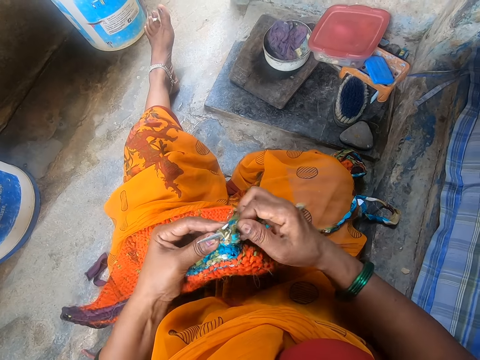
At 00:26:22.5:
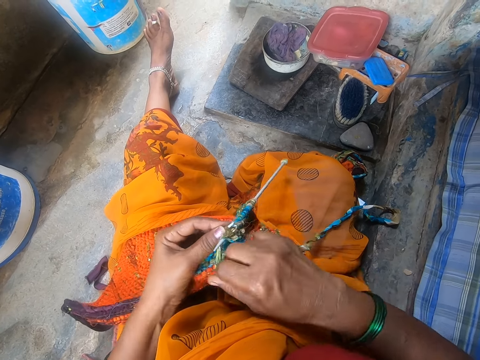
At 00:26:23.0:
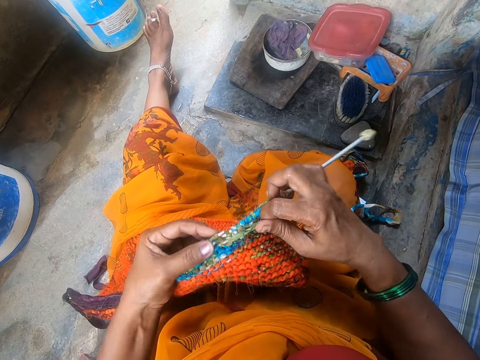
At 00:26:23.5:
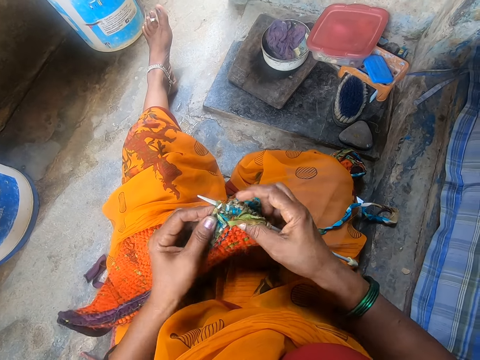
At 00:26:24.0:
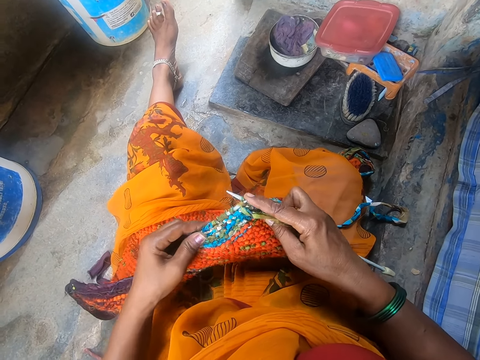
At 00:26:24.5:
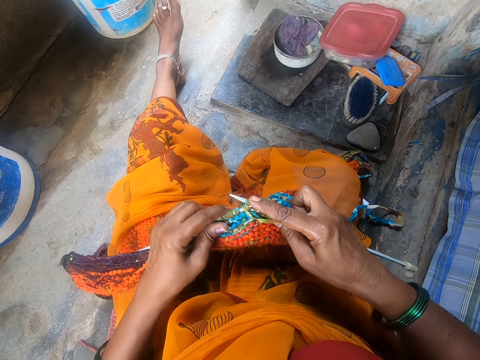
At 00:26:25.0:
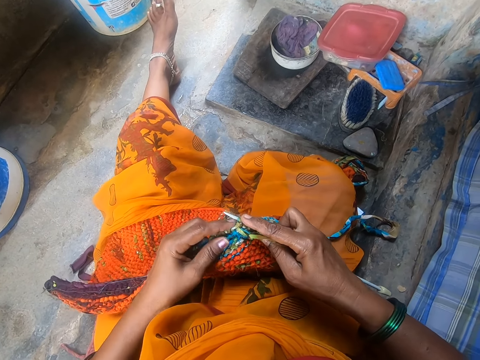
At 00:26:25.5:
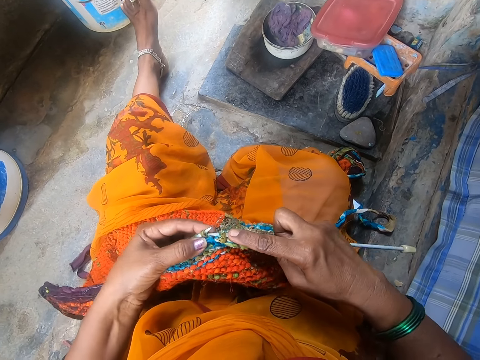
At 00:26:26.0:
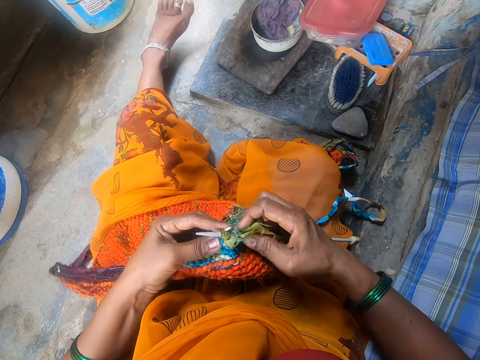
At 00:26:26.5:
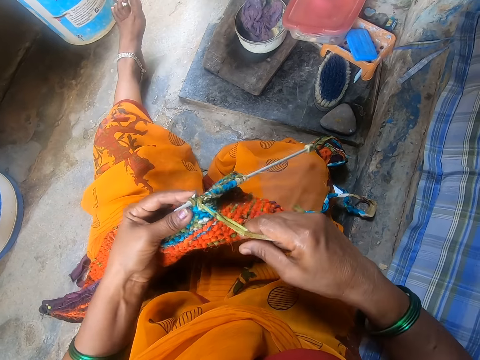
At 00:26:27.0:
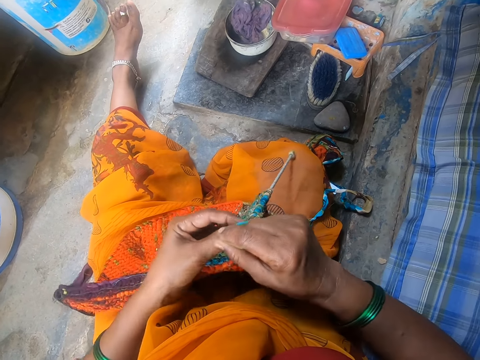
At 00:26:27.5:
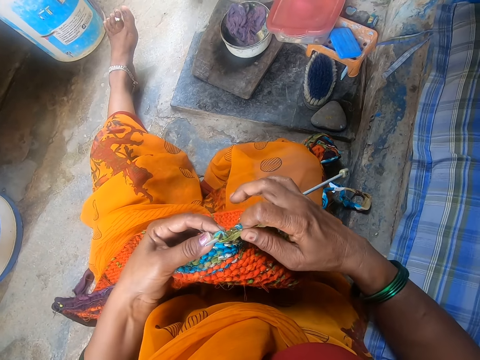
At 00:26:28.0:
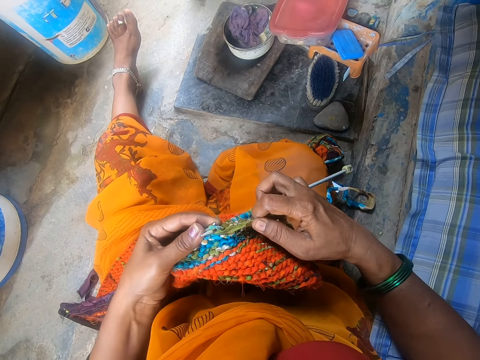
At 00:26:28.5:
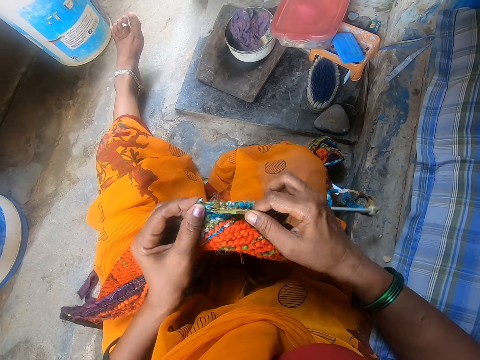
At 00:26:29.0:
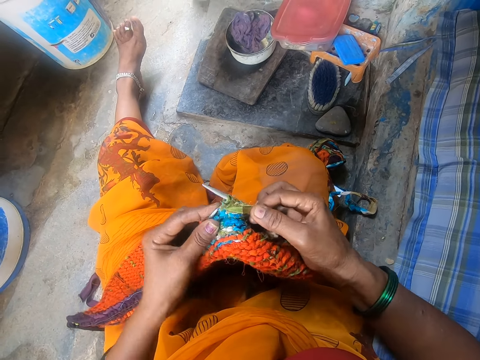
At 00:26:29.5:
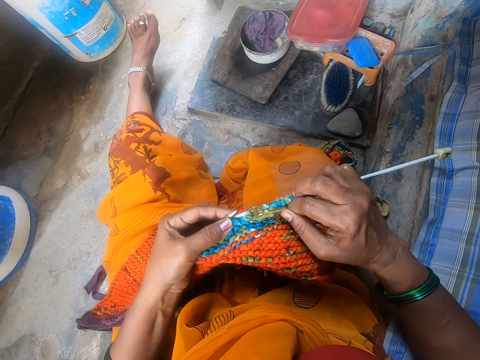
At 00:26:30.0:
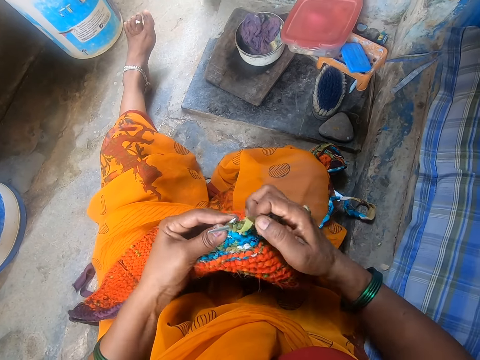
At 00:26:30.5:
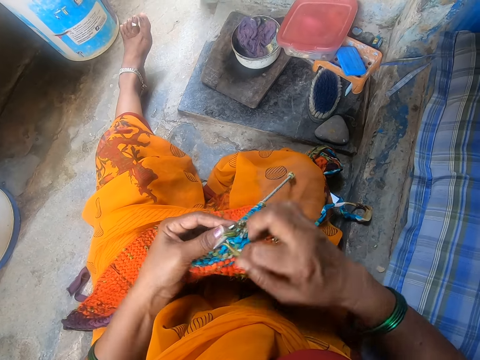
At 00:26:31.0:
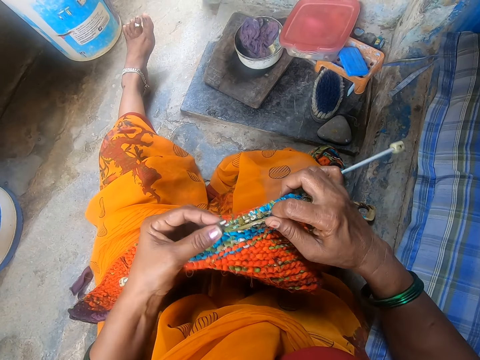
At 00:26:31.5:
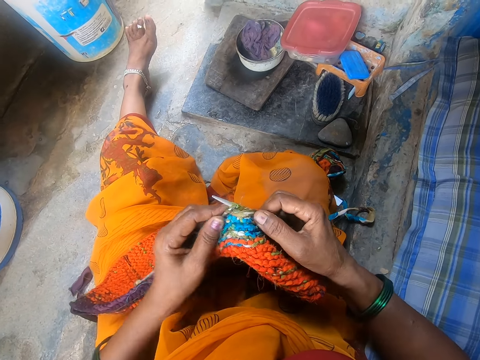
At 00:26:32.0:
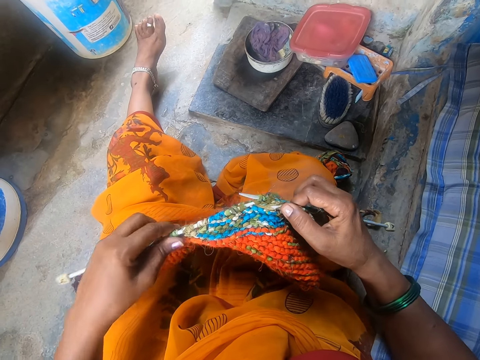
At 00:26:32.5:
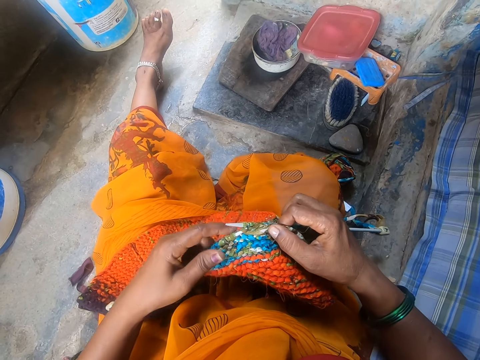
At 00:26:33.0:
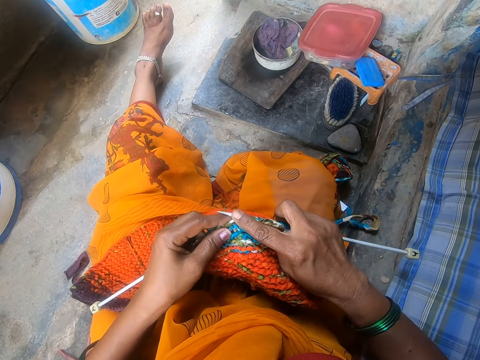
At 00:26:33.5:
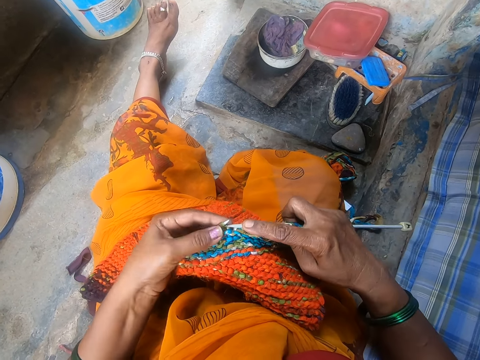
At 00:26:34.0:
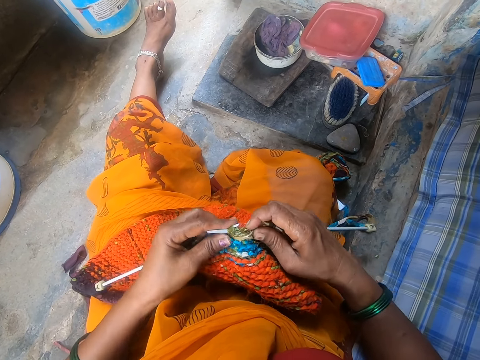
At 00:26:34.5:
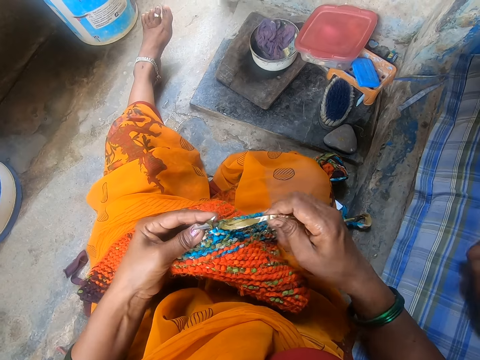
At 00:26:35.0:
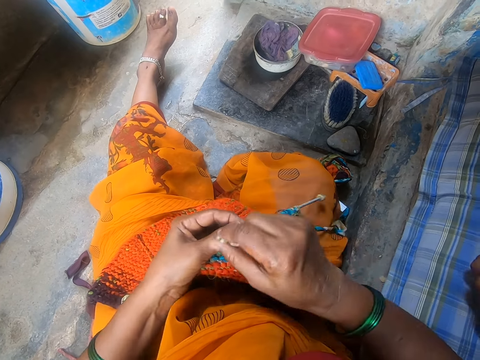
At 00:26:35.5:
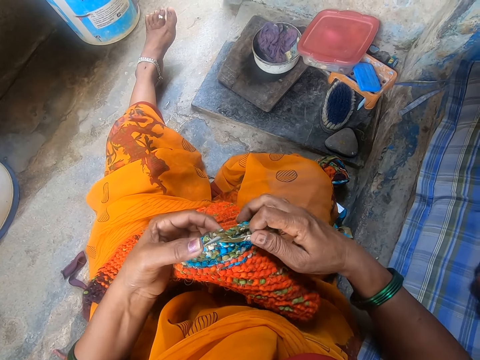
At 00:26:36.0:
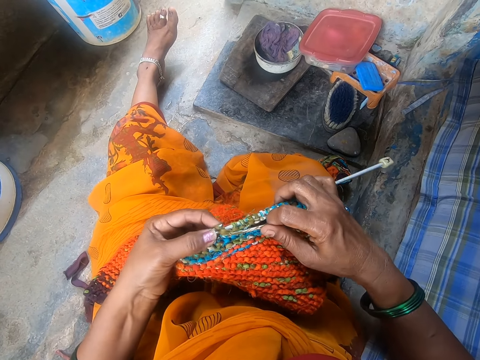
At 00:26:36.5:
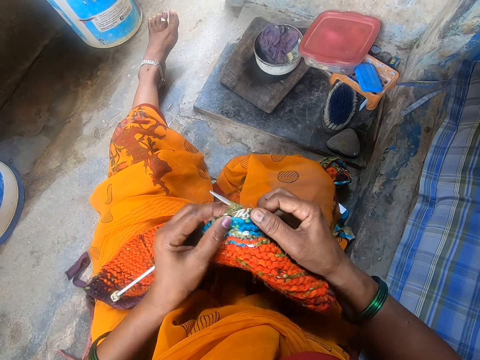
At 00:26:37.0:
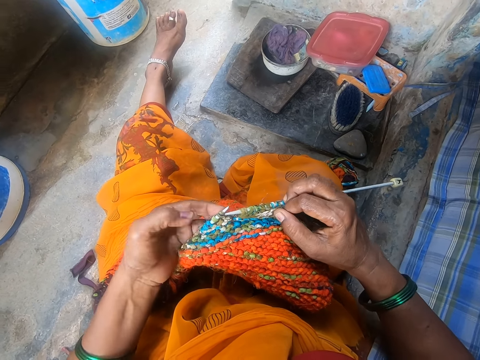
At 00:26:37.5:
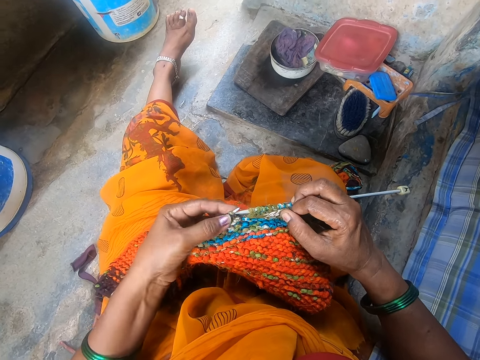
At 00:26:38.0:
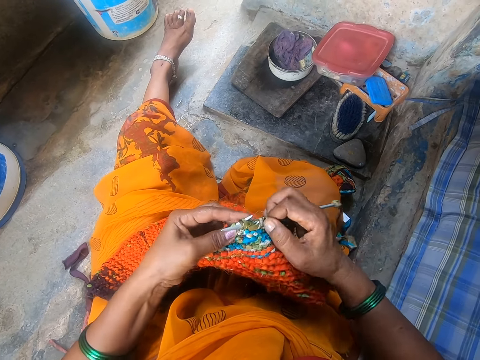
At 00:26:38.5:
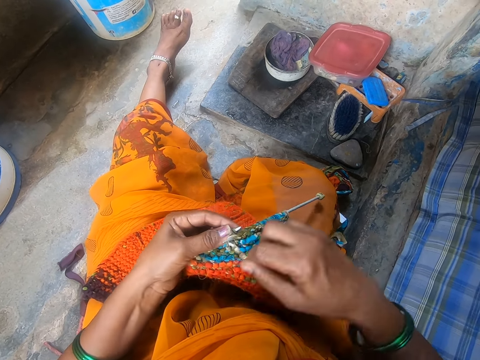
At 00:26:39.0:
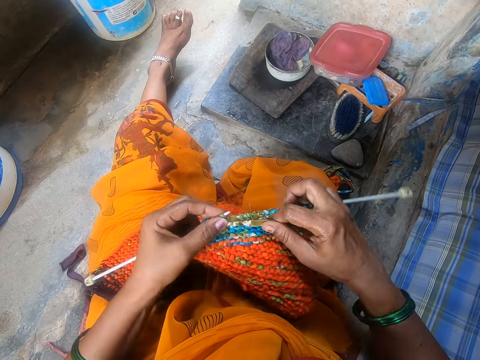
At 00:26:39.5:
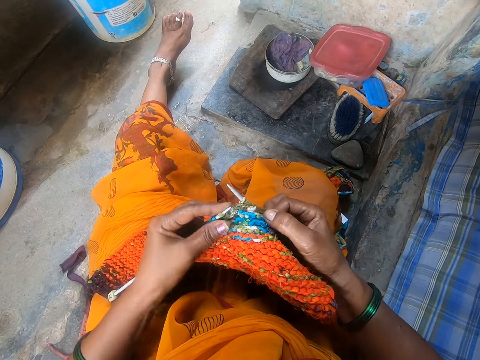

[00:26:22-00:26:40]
The camera wearer gathers the knitted thread. They knit a garment and move a leg. They align the knitted fabric on the crochet. They knit the garment.

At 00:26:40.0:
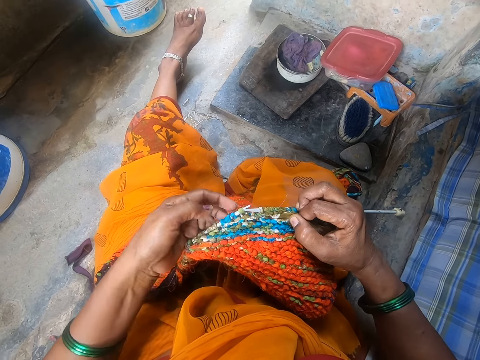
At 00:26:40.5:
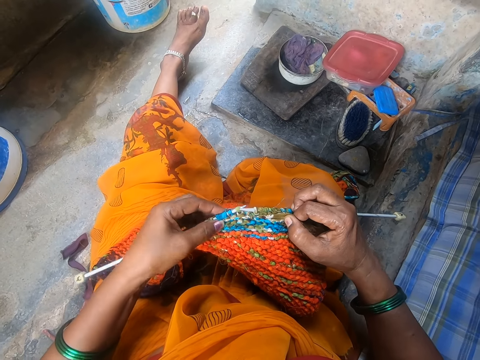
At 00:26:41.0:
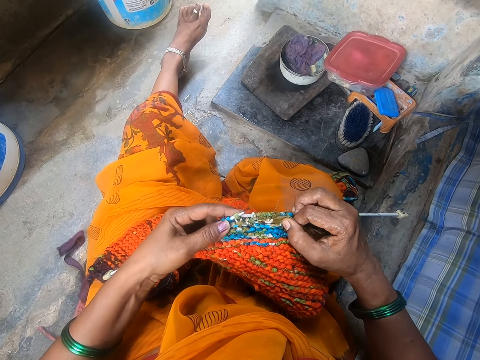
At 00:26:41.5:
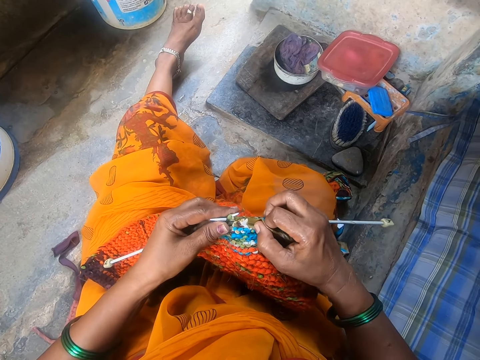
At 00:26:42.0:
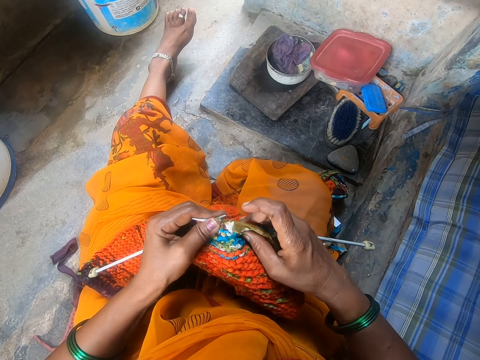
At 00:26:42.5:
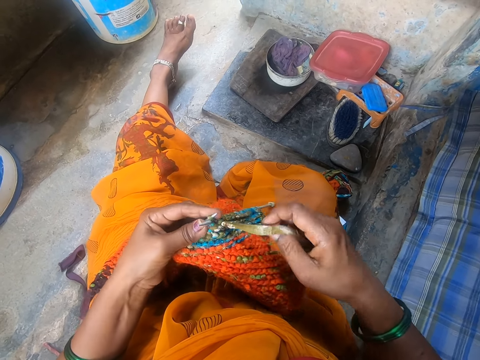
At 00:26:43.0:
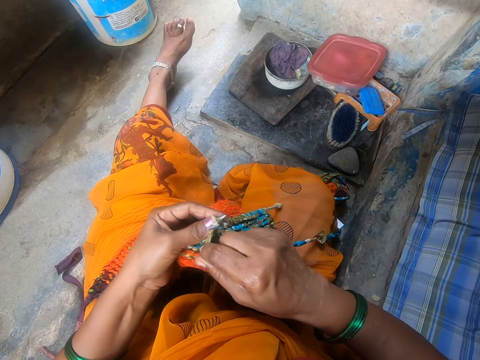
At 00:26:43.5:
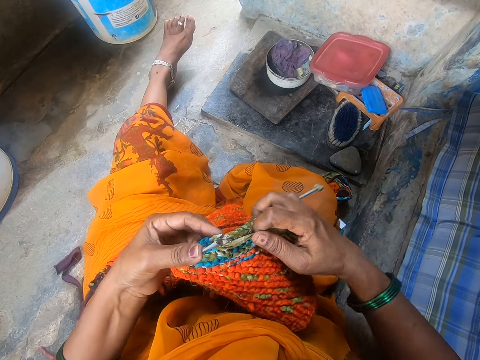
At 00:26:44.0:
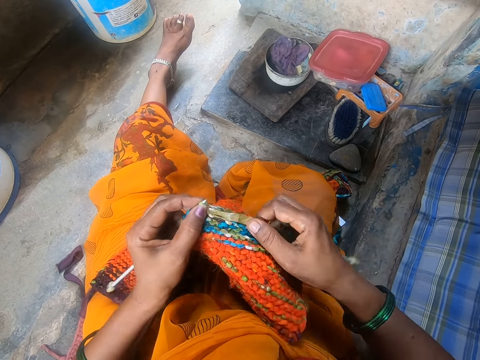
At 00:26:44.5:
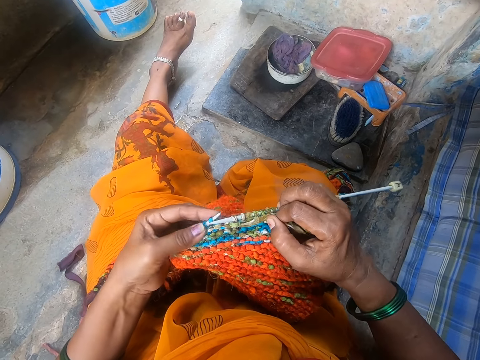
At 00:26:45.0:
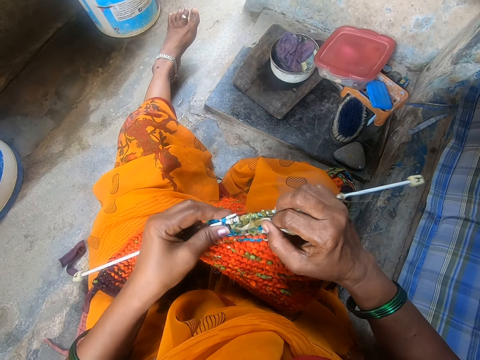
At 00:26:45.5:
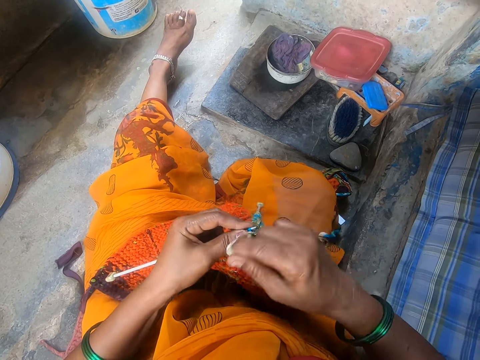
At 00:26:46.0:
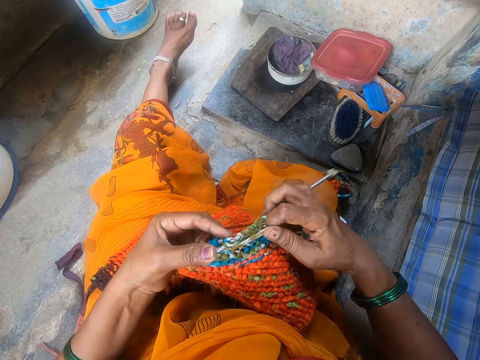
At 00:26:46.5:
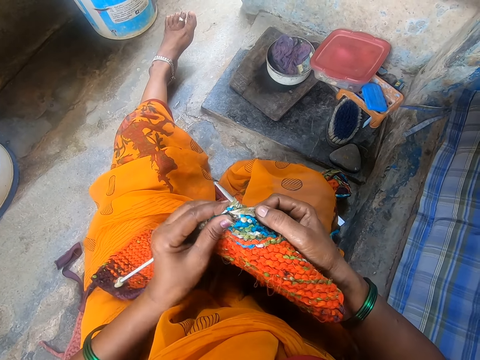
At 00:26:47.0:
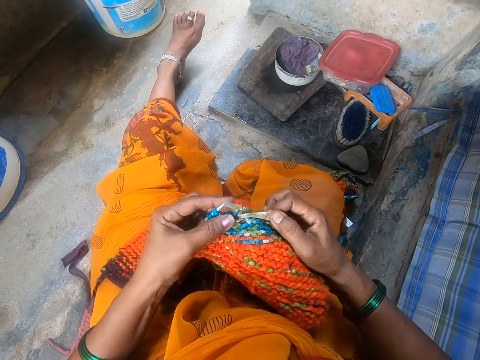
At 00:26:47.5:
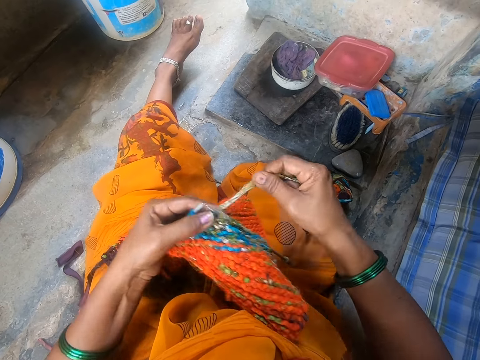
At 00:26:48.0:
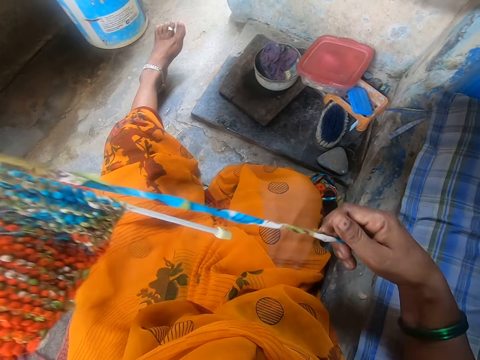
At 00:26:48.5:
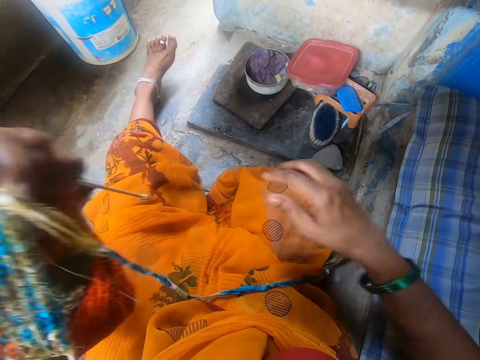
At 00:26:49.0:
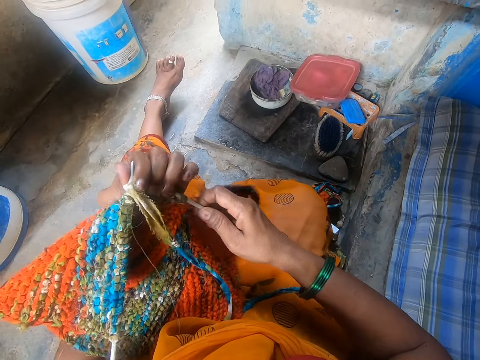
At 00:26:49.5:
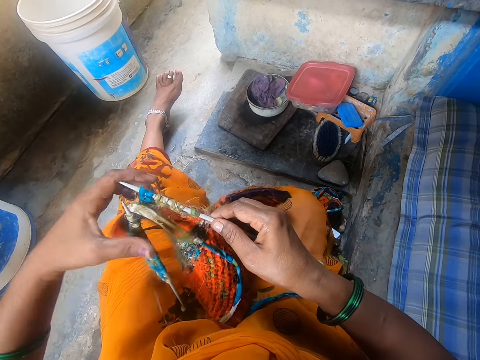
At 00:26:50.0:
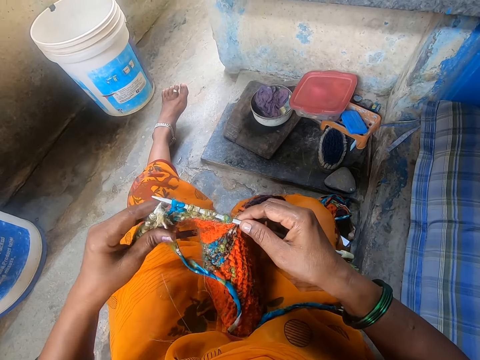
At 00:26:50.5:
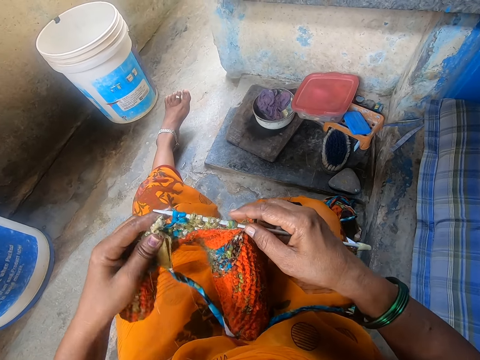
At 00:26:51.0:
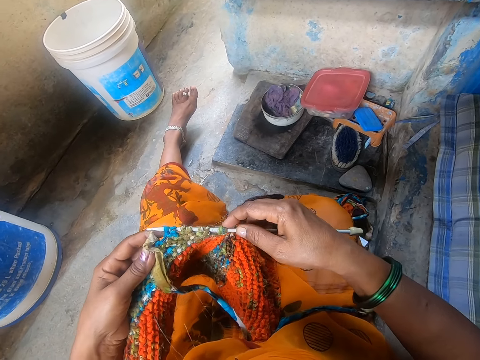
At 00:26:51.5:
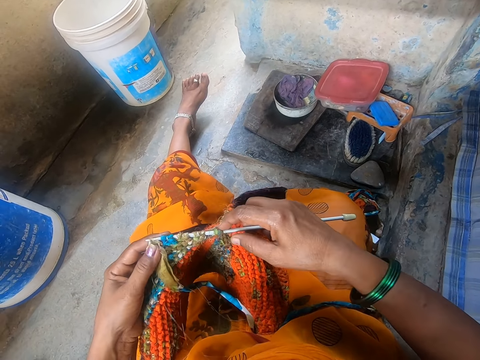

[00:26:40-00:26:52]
The camera wearer straightens the fabric. They pull the thread and drop the thread on the lap.
